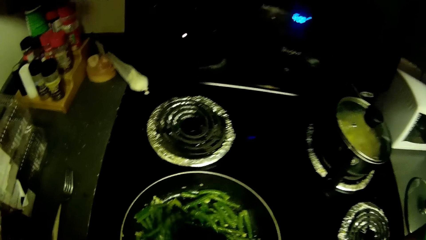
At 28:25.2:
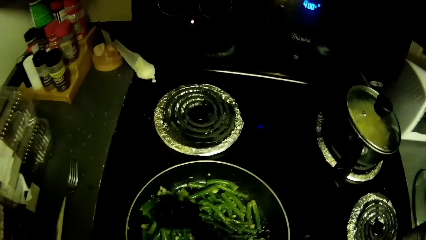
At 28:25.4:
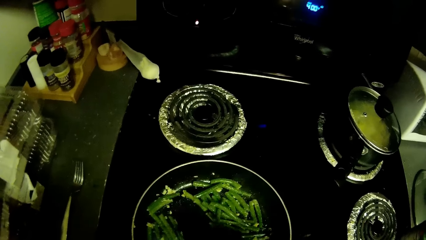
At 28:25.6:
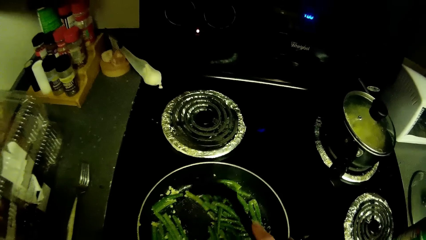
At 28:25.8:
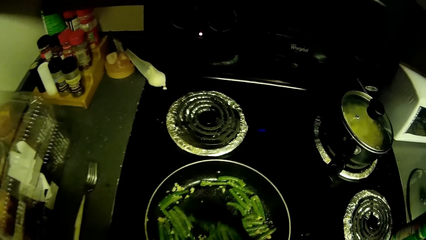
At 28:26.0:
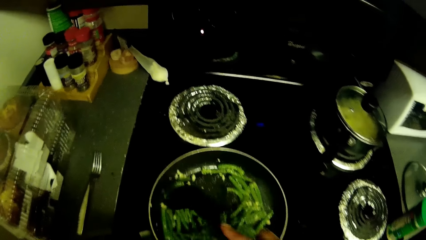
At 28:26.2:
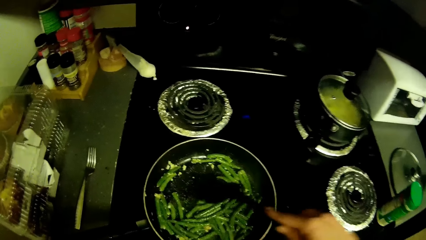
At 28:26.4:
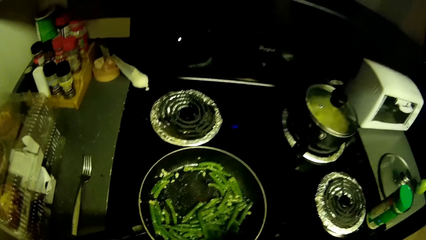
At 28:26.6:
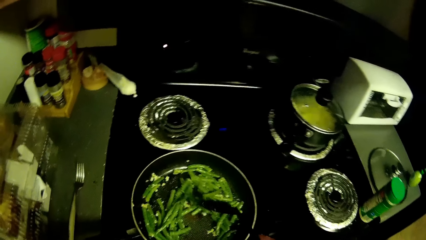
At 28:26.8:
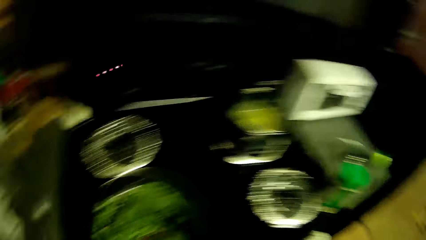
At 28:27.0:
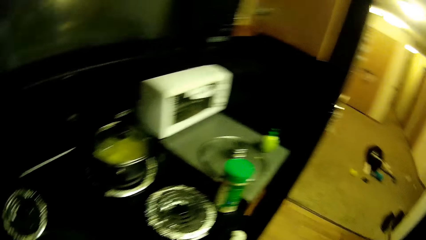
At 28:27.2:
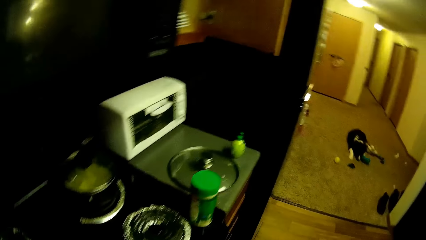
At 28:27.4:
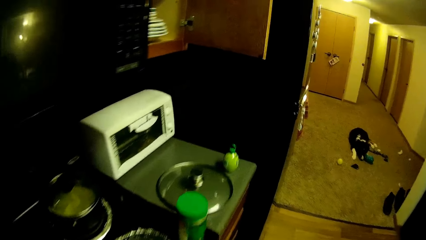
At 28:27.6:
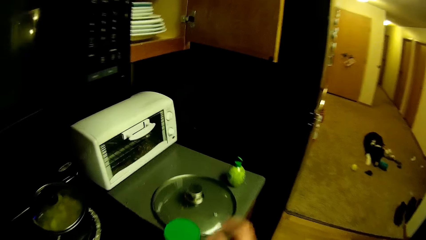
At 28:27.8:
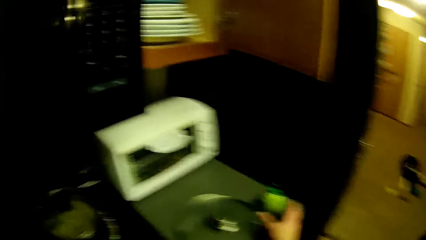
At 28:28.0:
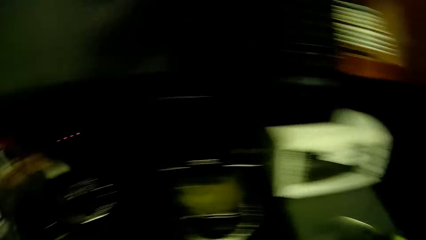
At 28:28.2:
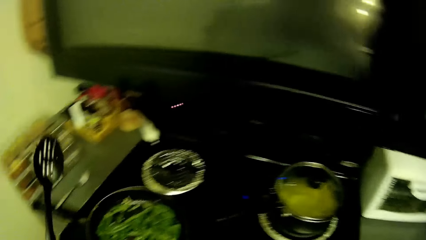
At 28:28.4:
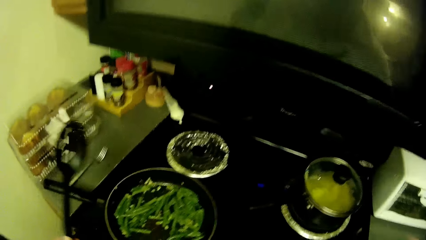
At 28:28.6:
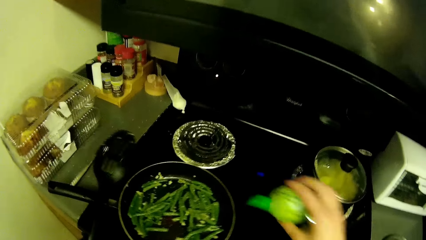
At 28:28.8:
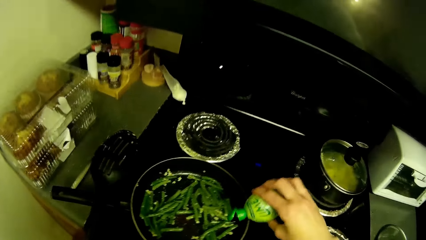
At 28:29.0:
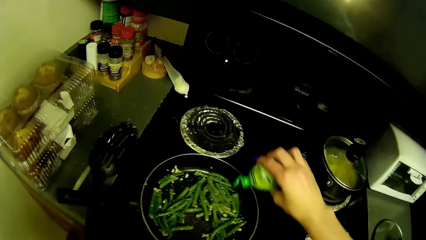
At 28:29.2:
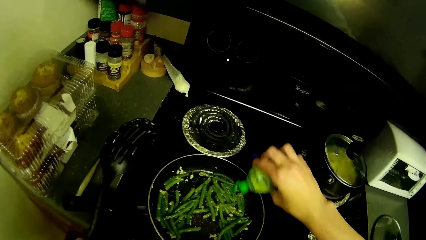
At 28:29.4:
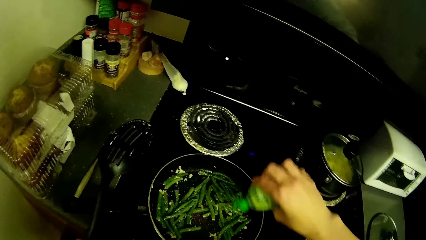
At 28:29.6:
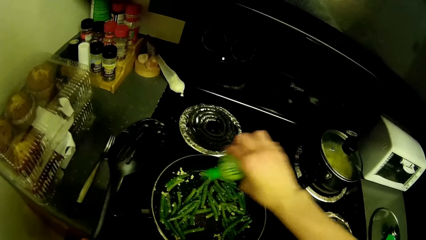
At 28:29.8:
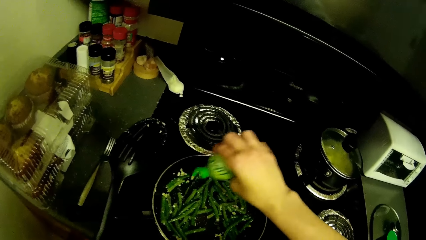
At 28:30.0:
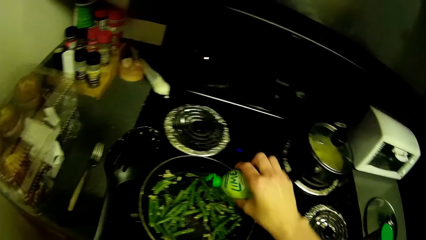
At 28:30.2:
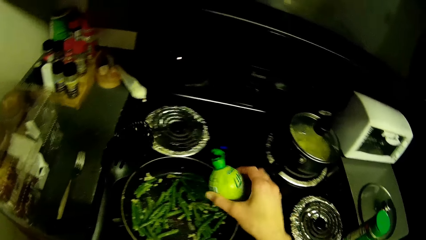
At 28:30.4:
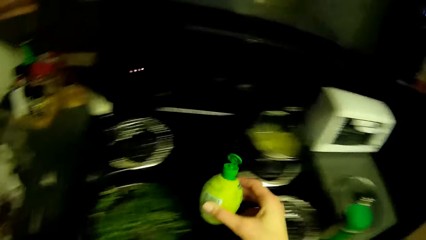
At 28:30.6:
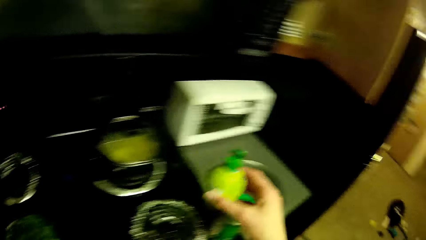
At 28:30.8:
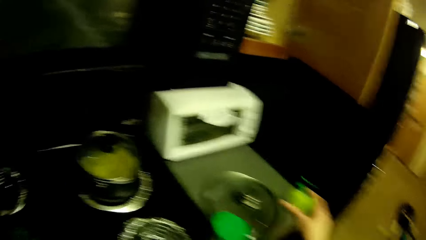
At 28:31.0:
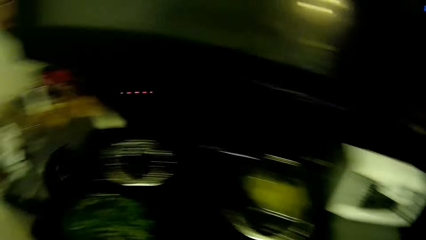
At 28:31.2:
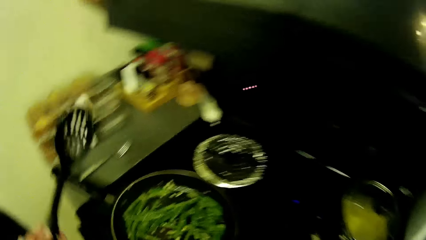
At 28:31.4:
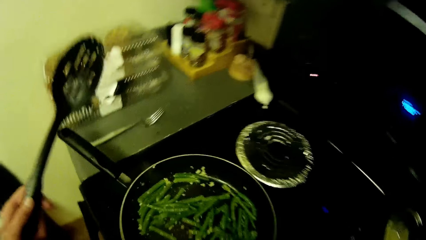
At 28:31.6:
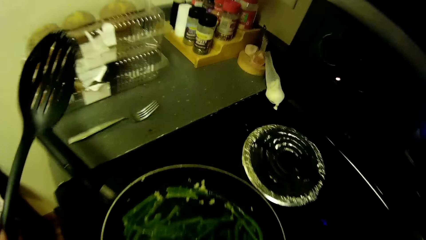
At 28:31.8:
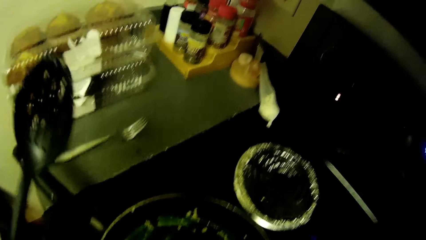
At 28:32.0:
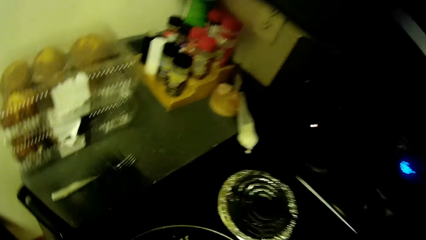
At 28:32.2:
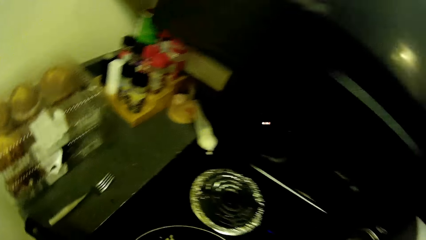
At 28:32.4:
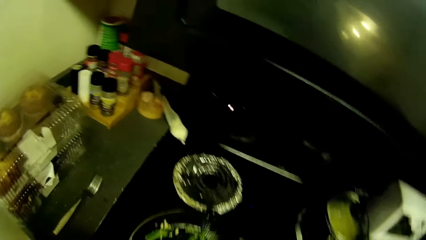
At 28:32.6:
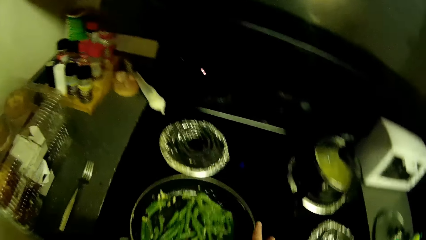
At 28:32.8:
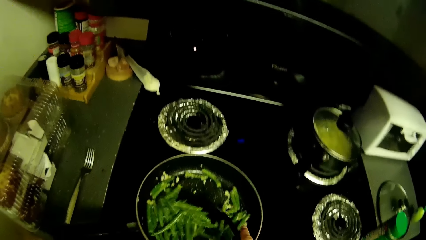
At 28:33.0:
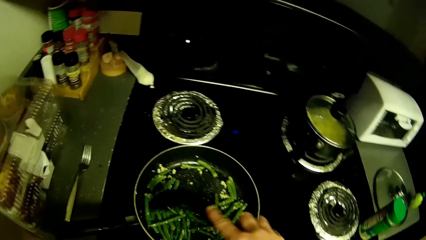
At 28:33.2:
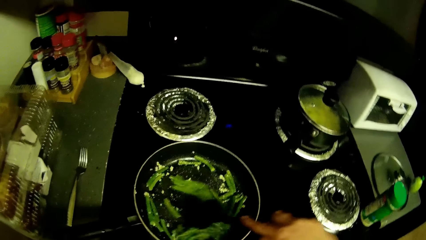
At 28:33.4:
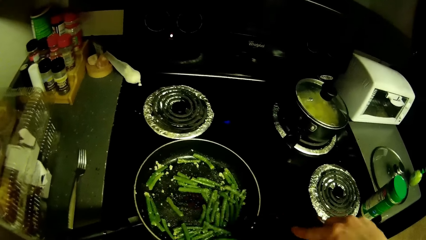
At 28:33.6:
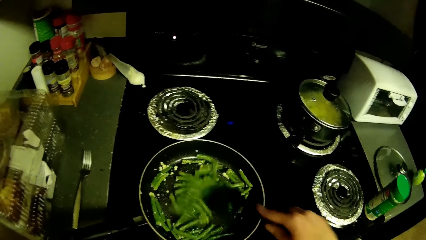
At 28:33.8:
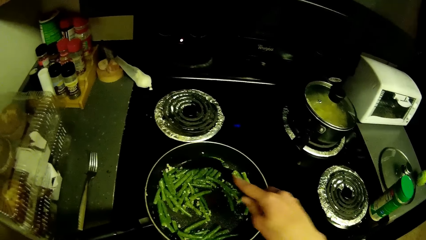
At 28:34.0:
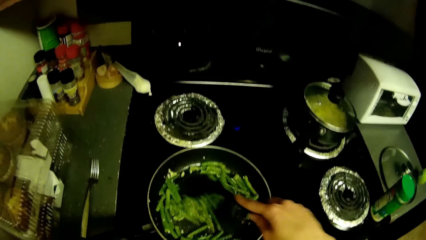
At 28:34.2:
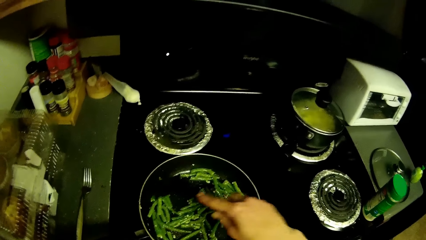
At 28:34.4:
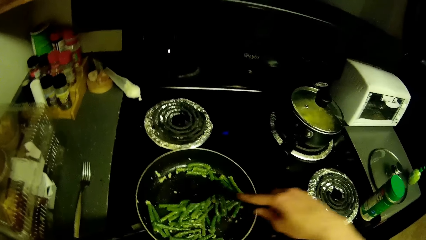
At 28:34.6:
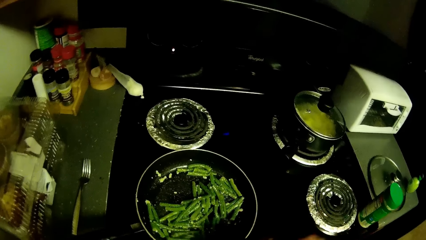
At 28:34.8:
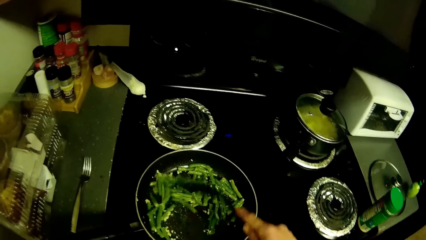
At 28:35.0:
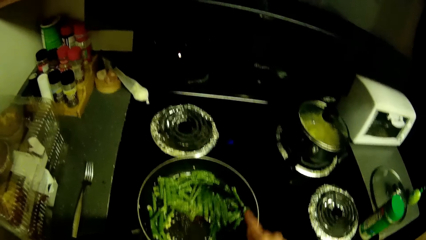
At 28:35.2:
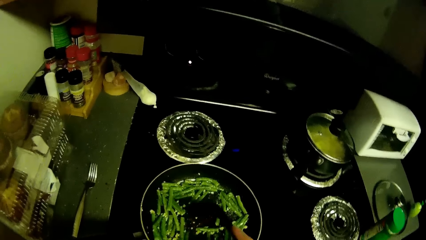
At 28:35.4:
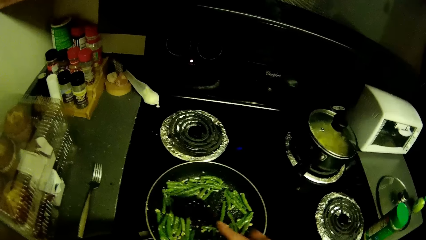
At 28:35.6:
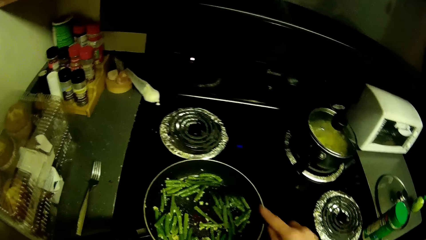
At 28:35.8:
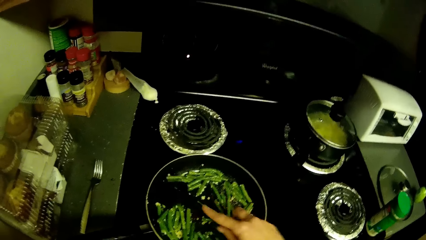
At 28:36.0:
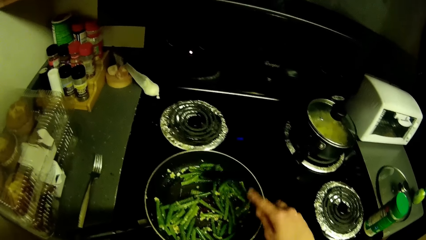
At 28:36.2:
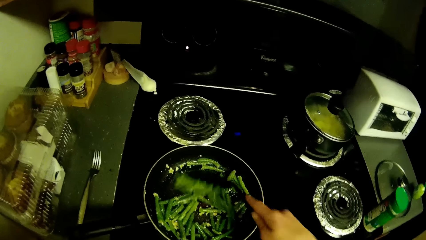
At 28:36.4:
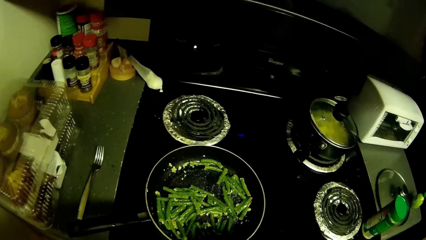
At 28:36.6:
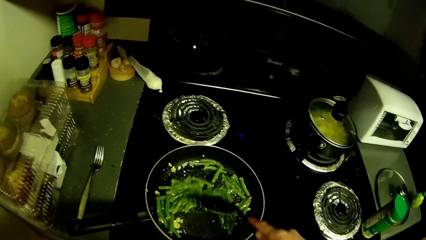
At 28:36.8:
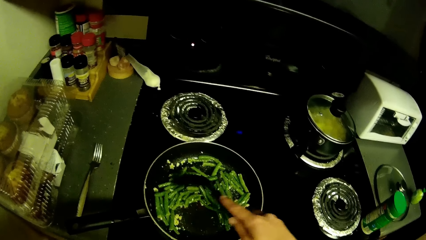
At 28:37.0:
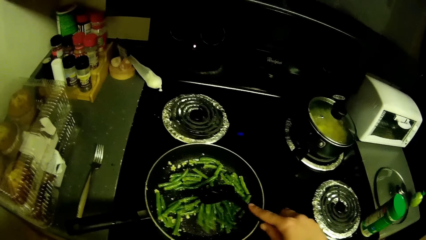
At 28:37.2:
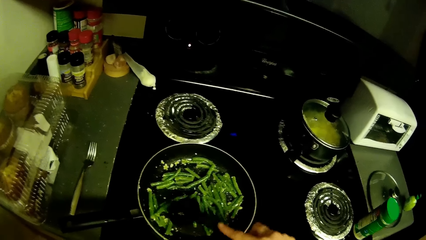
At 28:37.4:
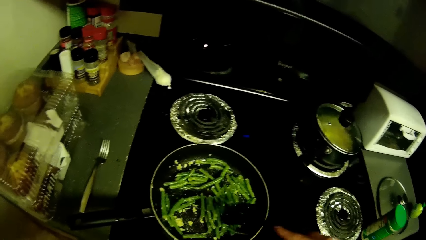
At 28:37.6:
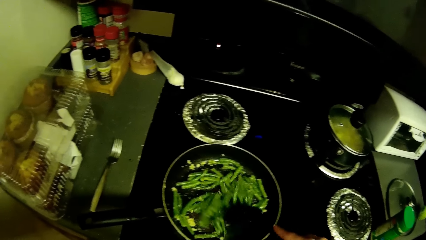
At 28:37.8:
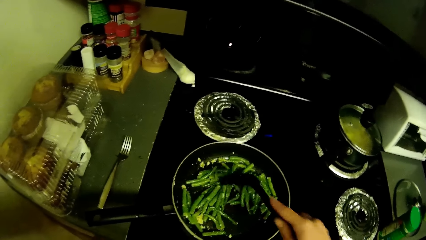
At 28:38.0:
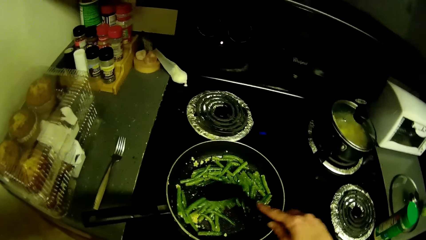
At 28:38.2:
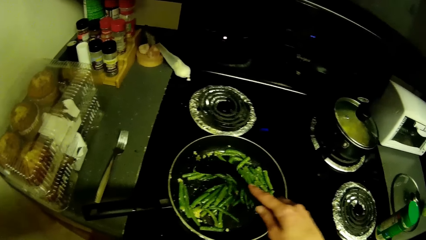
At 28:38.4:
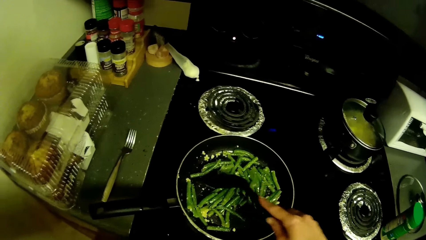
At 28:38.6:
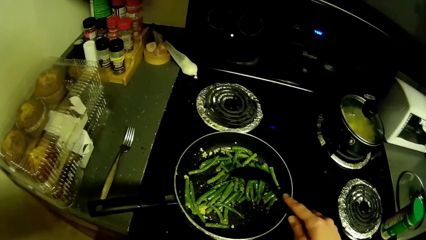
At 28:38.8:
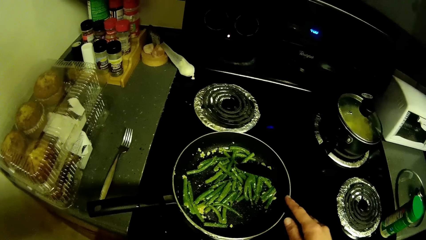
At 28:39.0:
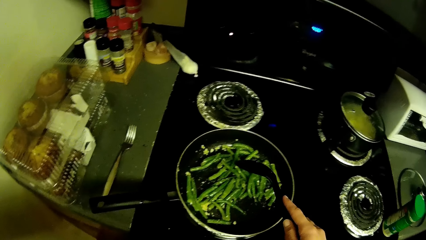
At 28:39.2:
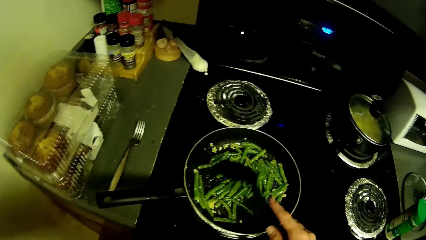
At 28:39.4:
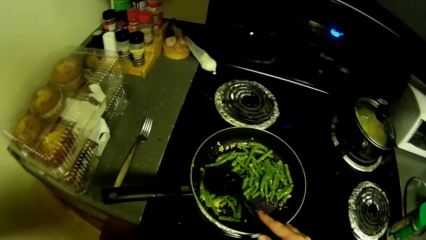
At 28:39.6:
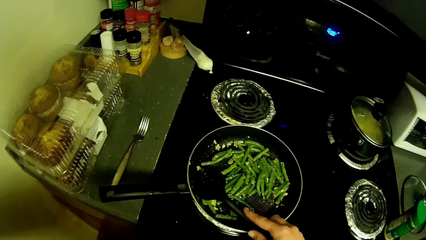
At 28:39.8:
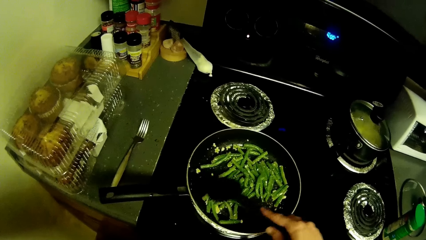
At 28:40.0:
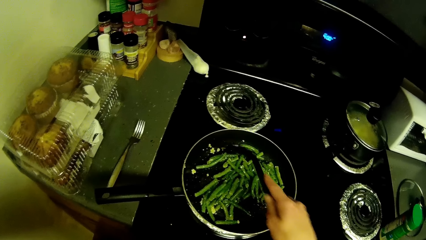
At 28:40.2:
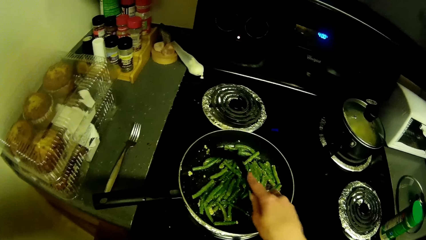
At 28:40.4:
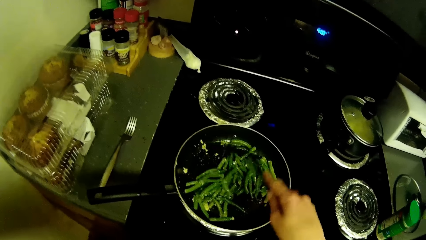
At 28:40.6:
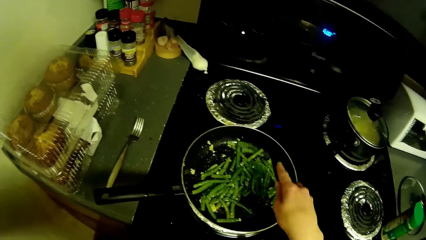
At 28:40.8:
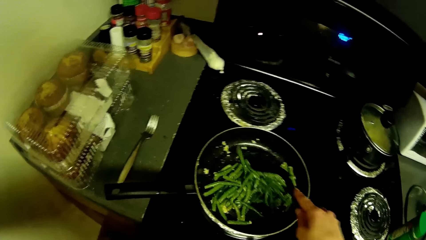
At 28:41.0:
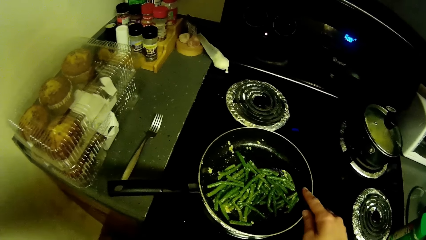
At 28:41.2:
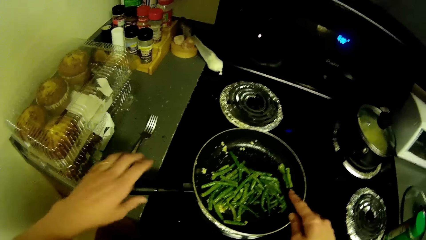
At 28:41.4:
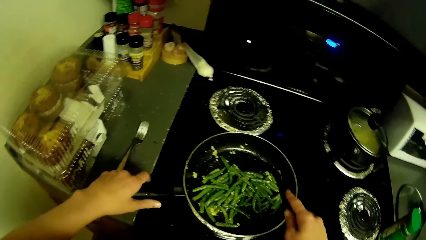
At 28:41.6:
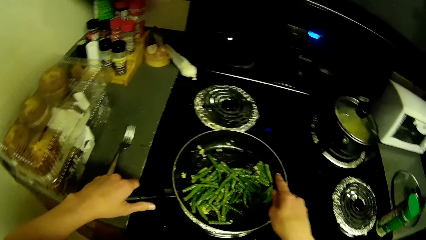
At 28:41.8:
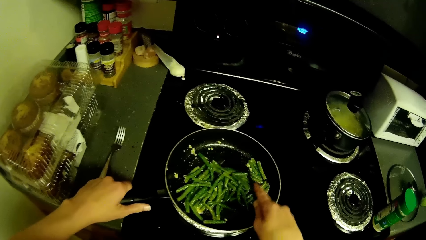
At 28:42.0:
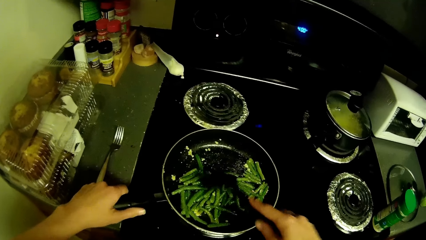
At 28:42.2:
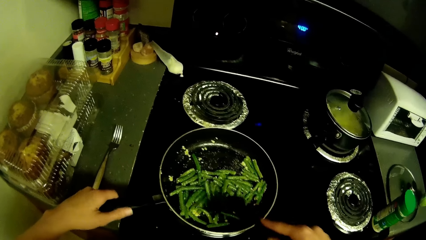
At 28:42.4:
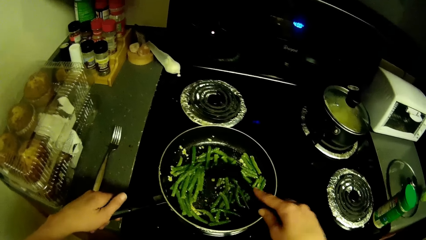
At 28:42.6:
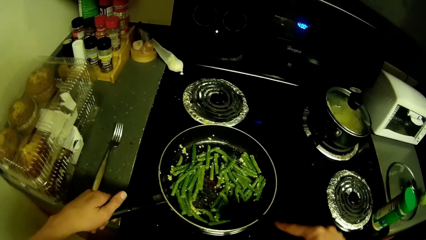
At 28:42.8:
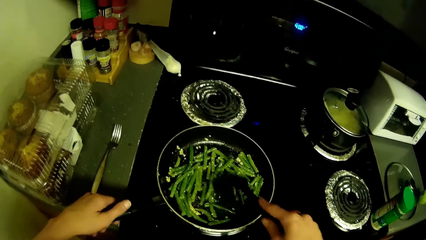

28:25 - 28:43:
The camera wearer picks up the bottle of oil from the kitchen countertop with her right hand. She pours oil from the bottle into the frying pan with her right hand. She holds the bottle. She drops the bottle of oil on the kitchen countertop with her right hand. She stir fries the vegetables in the frying pan with the spoon. She holds the spoon. She holds the handle of the frying pan with her left hand.
